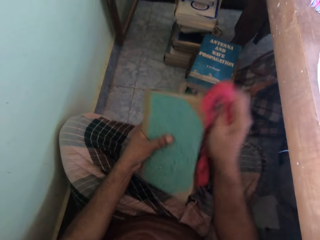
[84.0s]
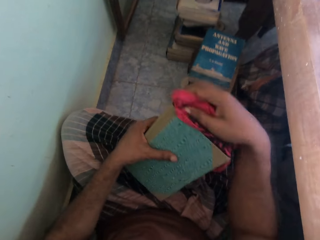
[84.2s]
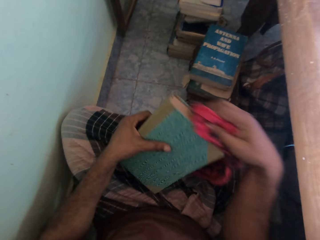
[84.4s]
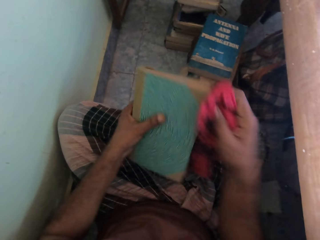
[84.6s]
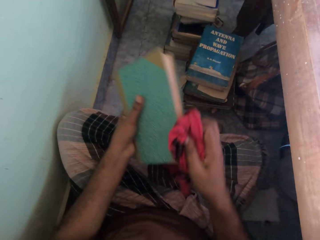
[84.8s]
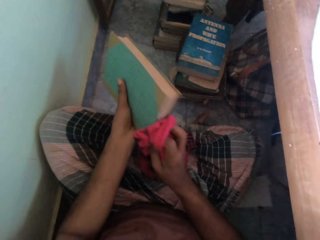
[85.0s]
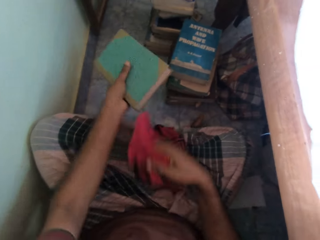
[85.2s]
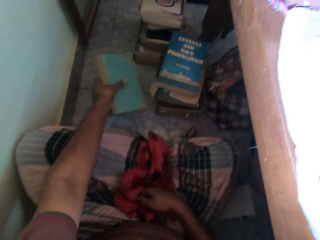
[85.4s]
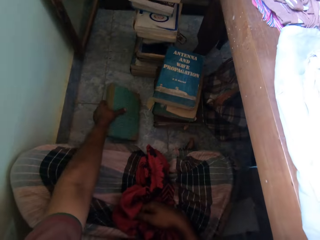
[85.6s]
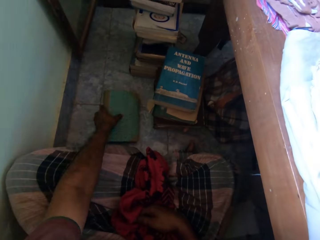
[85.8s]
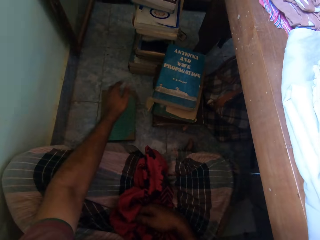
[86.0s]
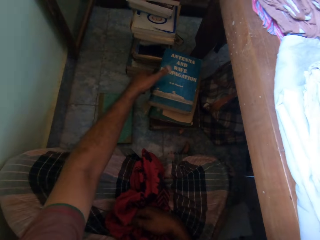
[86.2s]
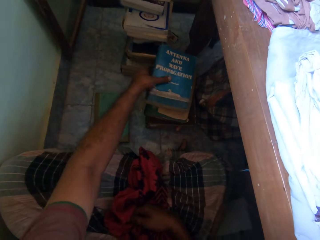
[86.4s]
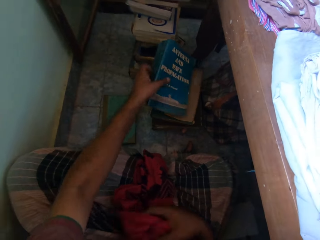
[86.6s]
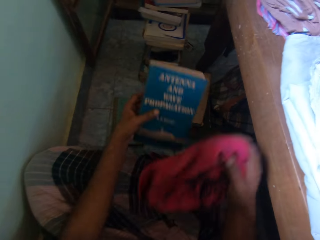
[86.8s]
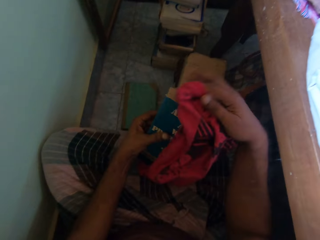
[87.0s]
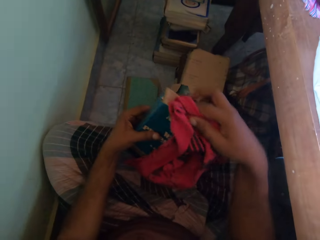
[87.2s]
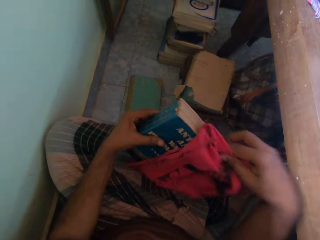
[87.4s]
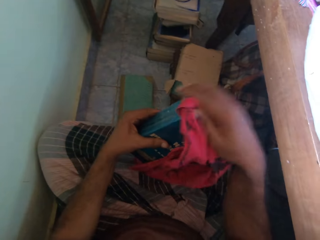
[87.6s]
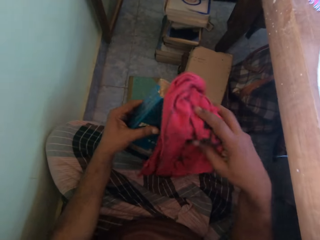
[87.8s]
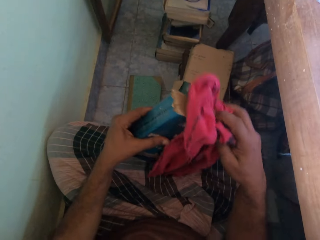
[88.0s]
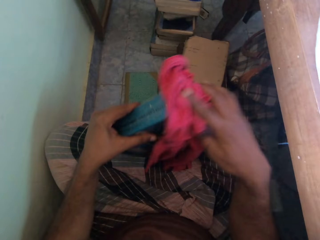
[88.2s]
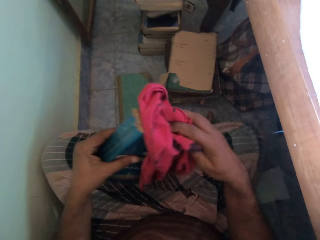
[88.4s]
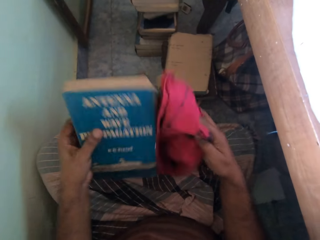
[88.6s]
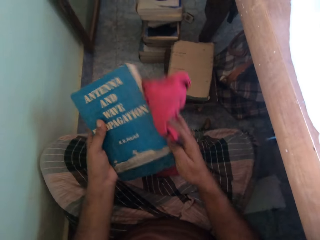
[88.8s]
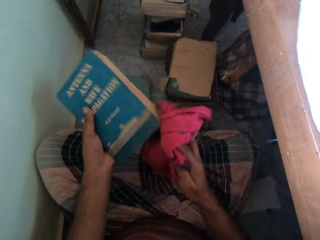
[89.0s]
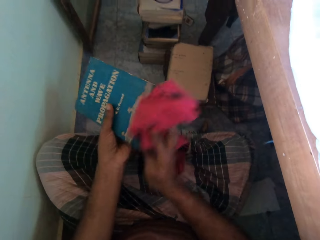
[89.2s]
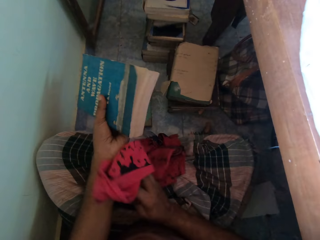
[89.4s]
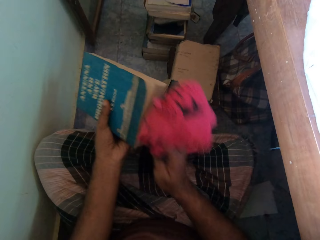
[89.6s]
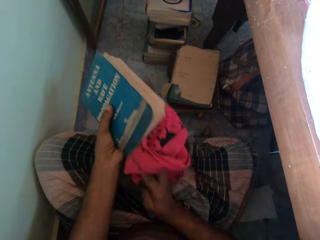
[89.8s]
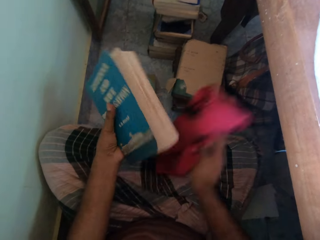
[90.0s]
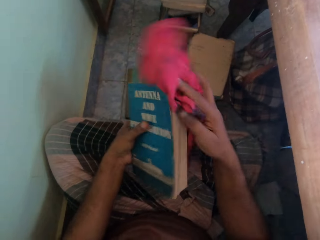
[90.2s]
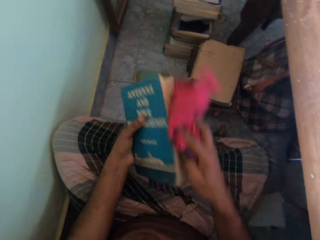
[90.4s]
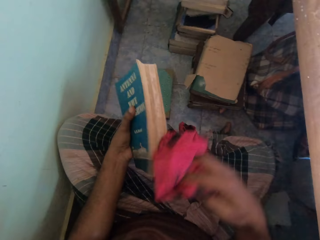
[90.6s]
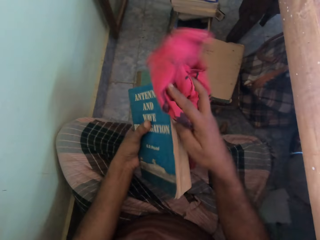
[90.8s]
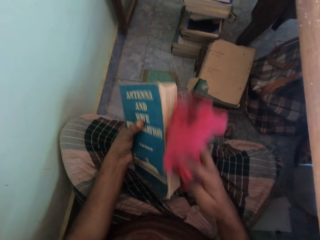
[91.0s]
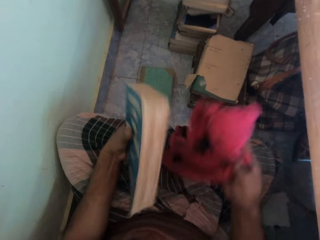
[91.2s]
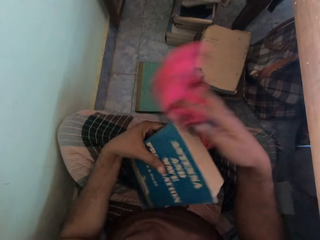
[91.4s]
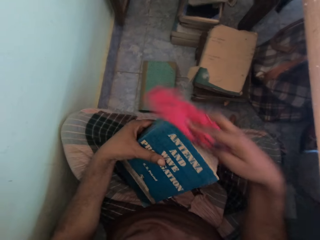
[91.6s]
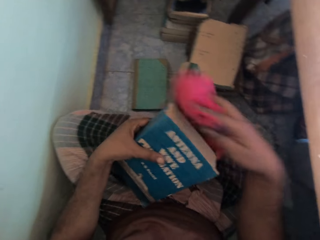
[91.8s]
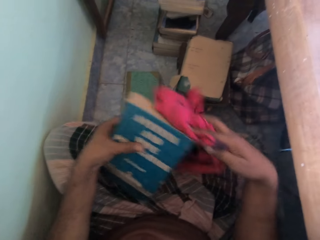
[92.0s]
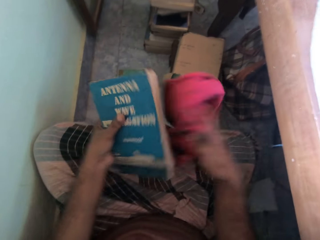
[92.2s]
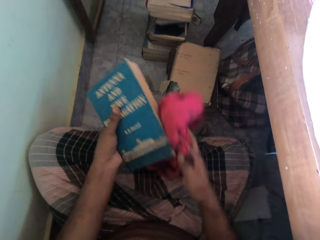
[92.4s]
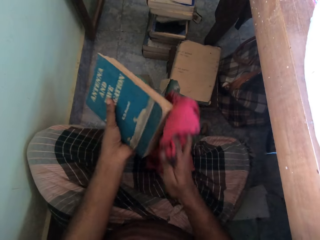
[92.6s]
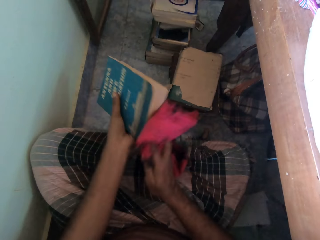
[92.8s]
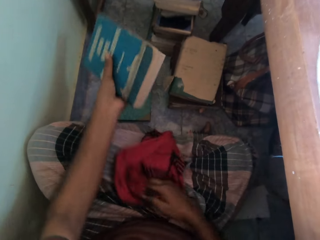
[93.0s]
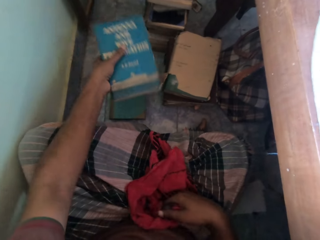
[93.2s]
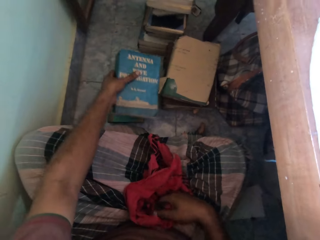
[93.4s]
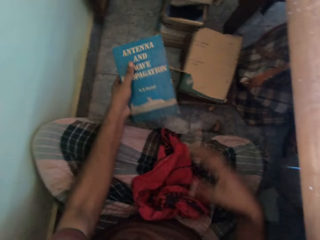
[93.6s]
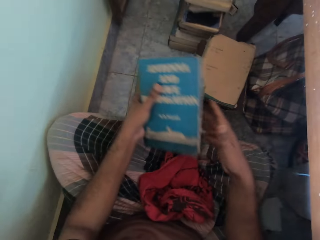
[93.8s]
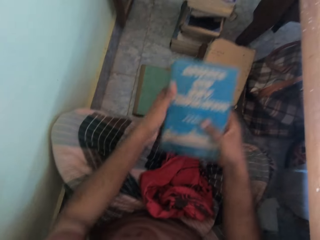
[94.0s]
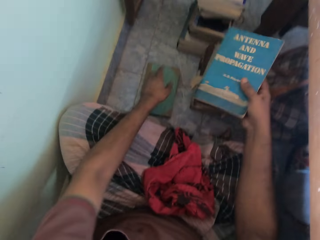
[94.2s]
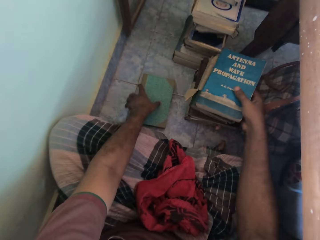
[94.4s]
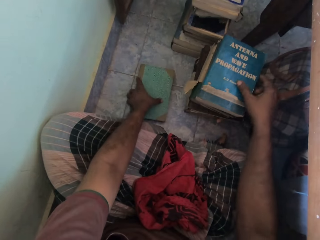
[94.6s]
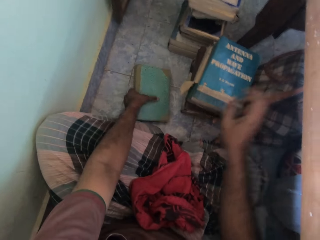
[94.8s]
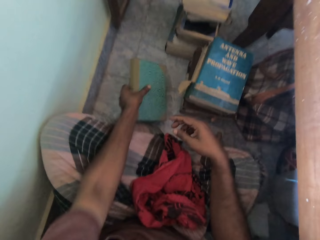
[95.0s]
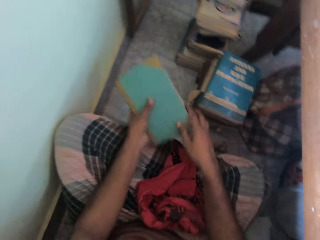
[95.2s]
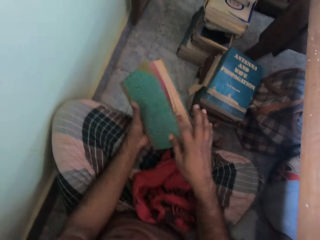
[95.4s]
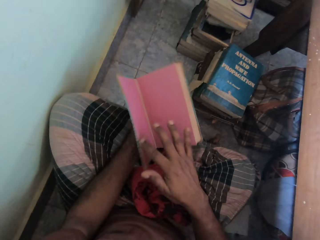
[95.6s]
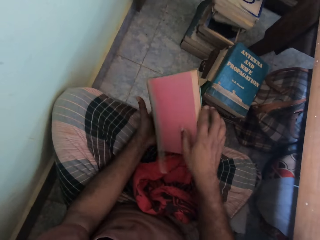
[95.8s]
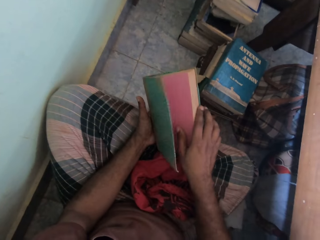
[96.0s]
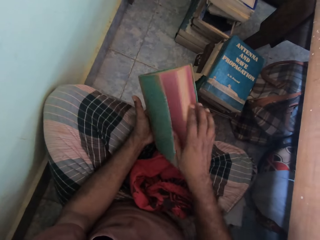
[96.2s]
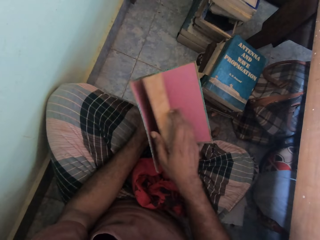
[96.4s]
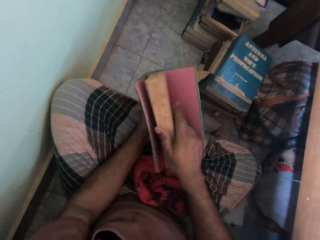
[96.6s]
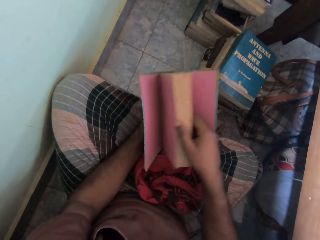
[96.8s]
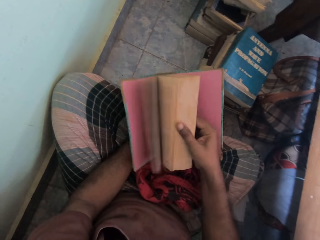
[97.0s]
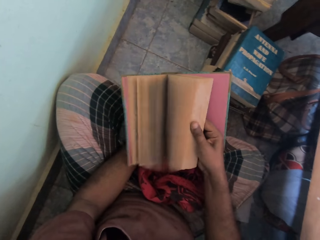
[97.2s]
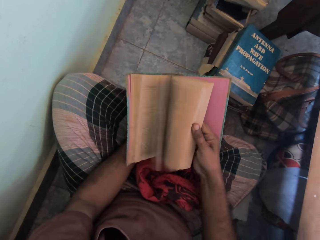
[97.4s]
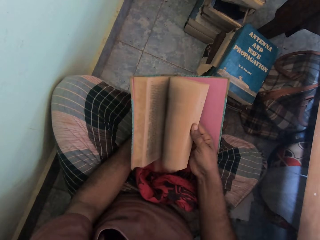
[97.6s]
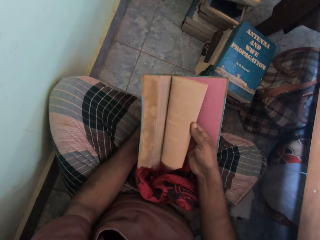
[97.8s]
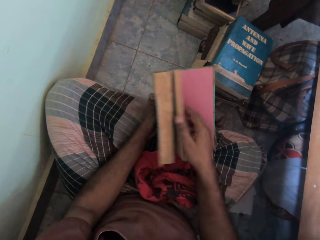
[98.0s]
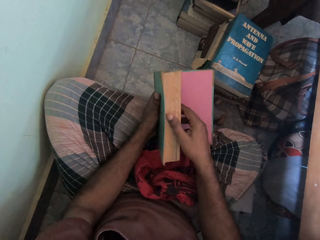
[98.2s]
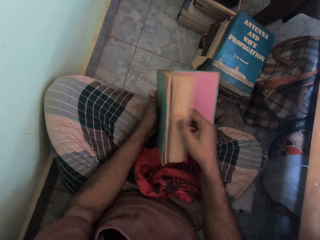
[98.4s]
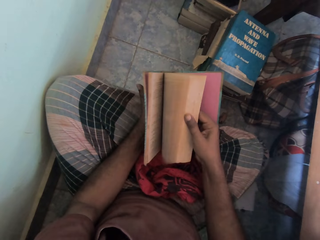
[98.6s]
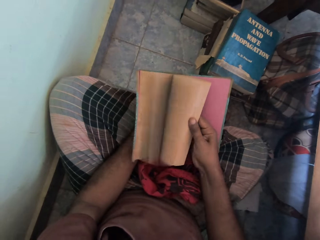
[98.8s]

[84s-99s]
The camera wearer drops the book on the floor with his left hand. He picks the book from the pile of books on the floor with his left hand. He rubs the cloth in his right hand on the book in his left hand. He drops the cloth on his lap with his right hand. He passes the book to his right hand from his left hand. He drops the book on the pile of books on the floor with his right hand. He picks the book from the floor with his left hand. He opens the book with both hands. He flips through the pages of the book with both hands.

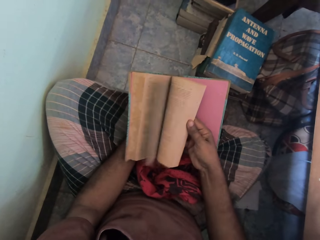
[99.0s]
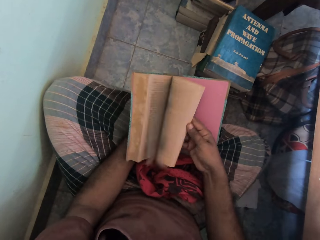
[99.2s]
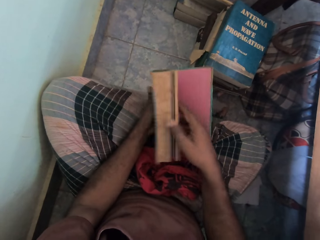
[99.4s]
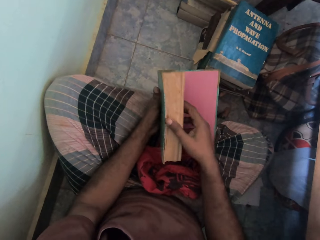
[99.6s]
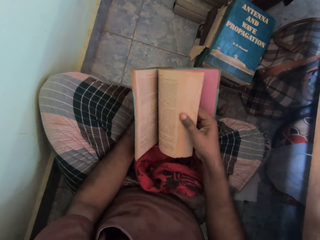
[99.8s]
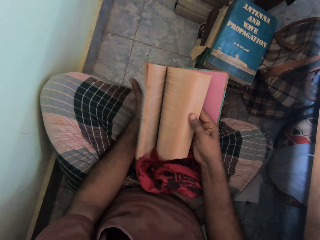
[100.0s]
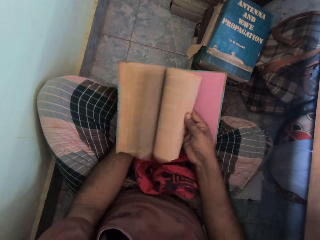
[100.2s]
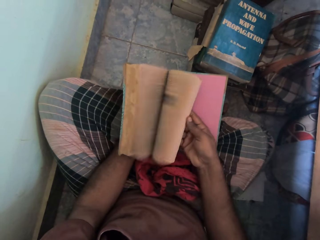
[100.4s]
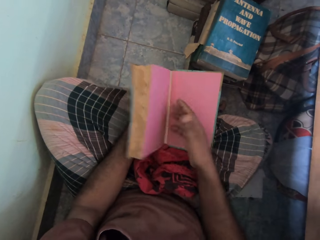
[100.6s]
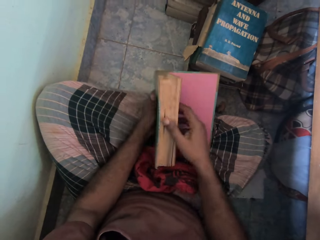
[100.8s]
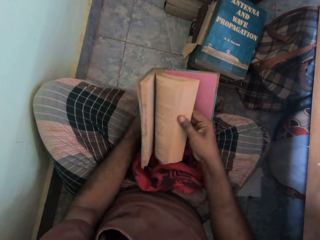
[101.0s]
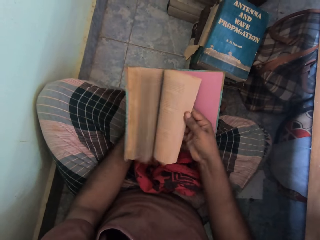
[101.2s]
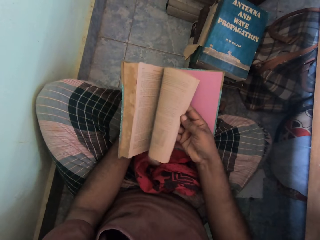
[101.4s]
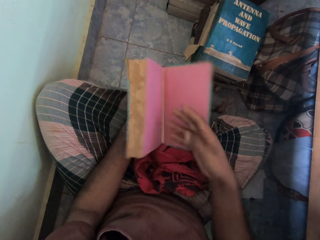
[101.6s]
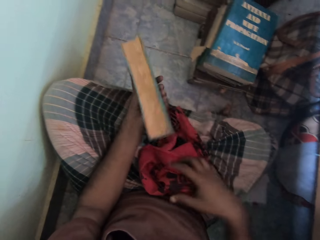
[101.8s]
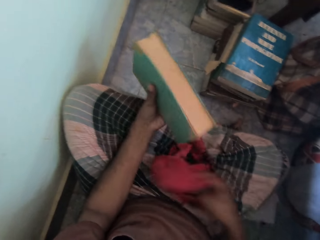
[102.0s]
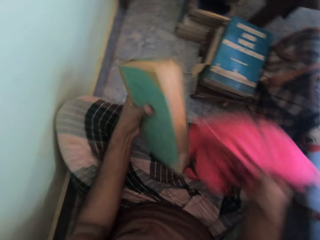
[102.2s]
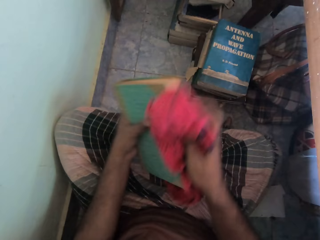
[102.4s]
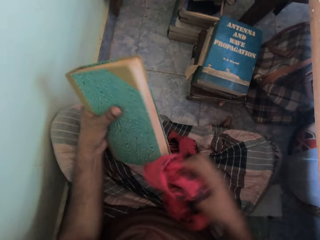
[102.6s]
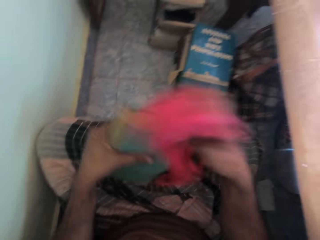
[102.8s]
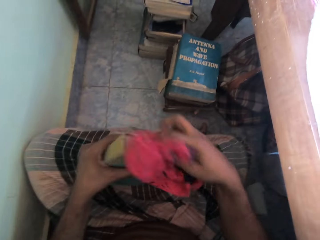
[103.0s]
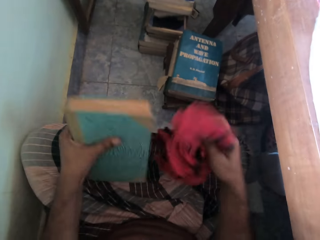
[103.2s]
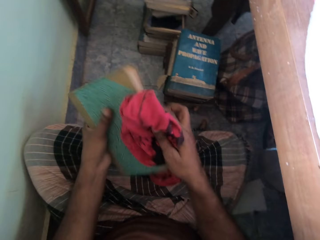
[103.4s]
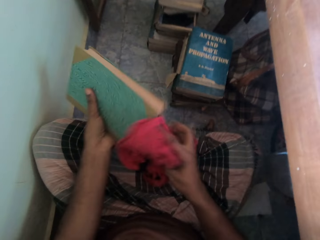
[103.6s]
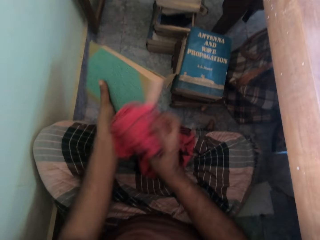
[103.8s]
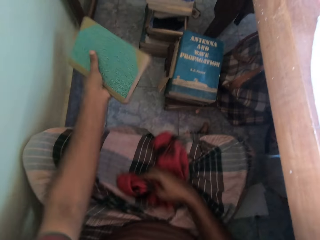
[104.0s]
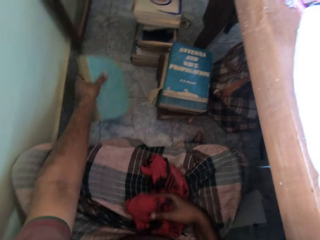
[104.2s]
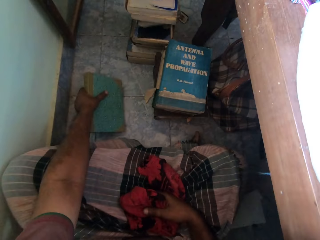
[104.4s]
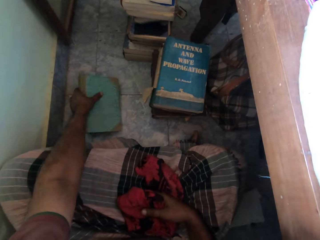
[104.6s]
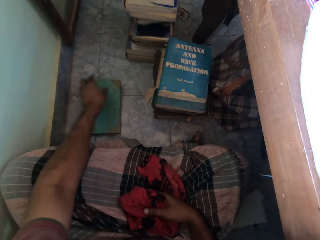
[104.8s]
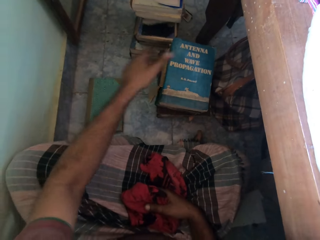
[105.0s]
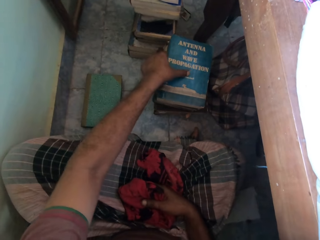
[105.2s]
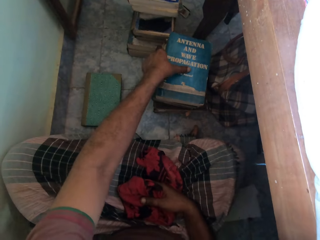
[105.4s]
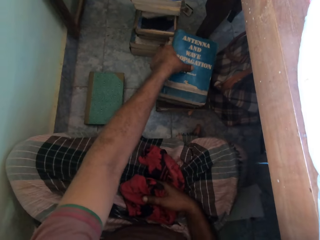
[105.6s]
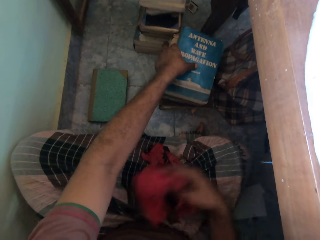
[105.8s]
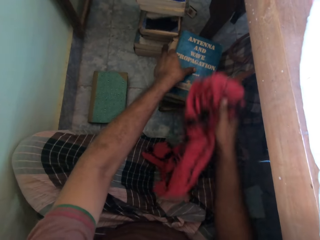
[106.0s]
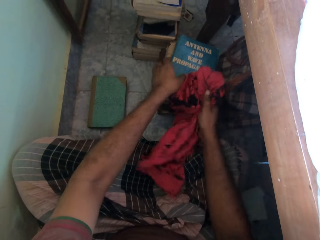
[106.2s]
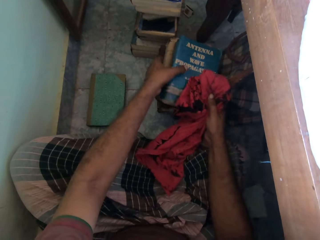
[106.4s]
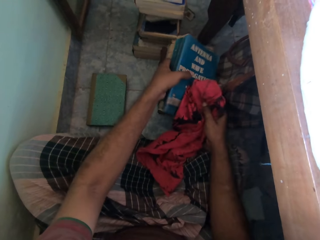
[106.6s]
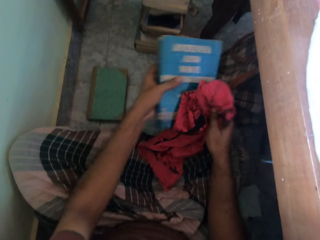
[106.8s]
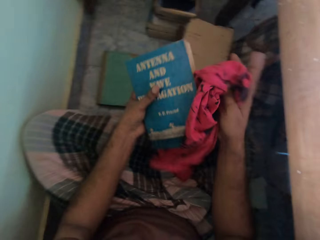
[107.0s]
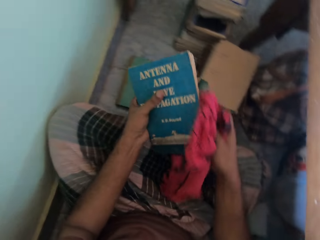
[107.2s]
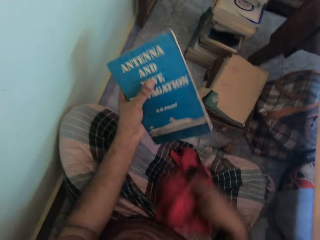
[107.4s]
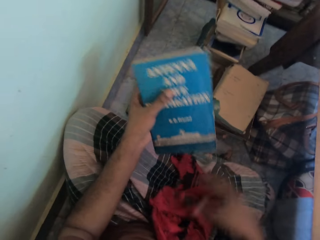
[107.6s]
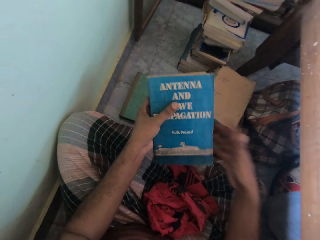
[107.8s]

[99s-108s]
The camera wearer closes the book with his left hand. He picks the cloth from his lap with his right hand. He rubs the cloth in his right hand on the book in his left hand. He drops the book on the floor with his left hand. He holds the book on the pile of books on the floor with his left hand. He picks the book from the pile of books with both hands. He drops the cloth on his lap with his right hand. He reads the book cover.
